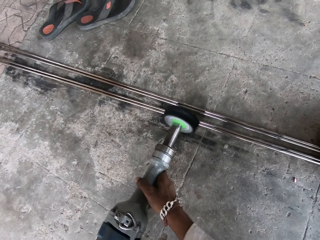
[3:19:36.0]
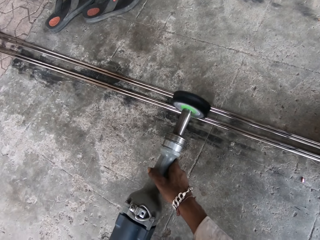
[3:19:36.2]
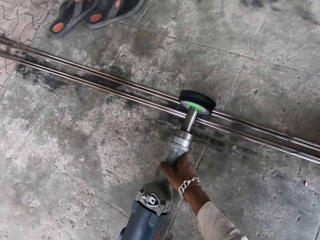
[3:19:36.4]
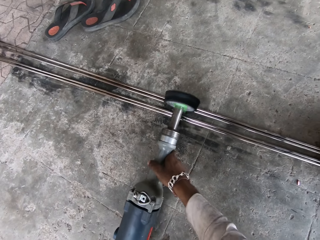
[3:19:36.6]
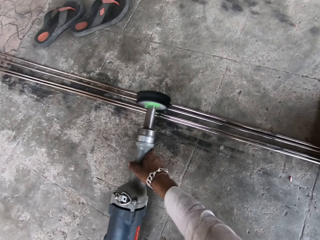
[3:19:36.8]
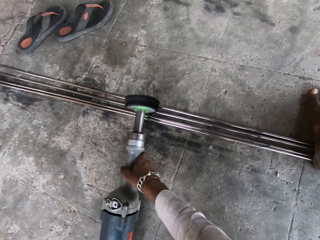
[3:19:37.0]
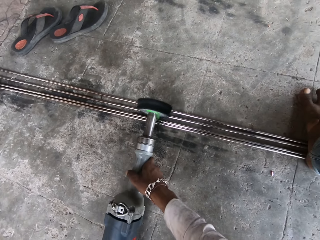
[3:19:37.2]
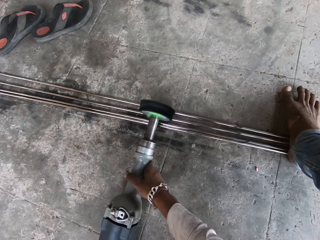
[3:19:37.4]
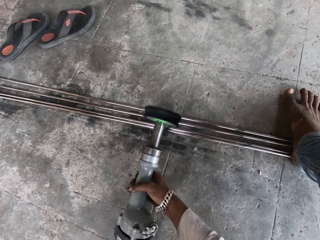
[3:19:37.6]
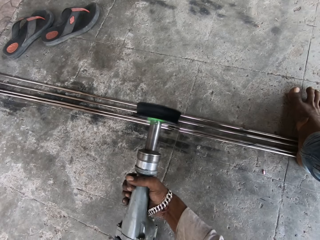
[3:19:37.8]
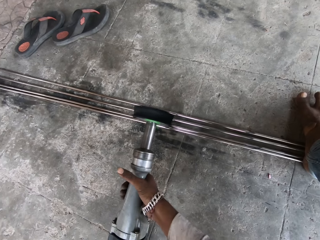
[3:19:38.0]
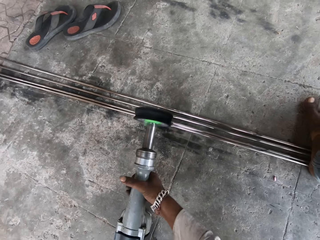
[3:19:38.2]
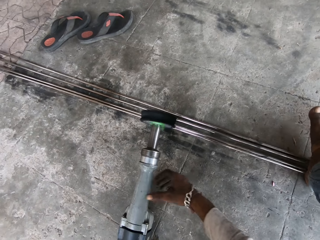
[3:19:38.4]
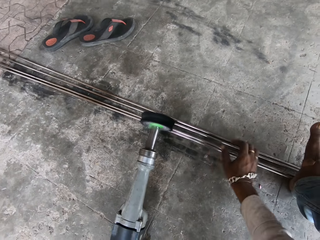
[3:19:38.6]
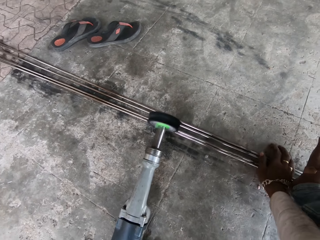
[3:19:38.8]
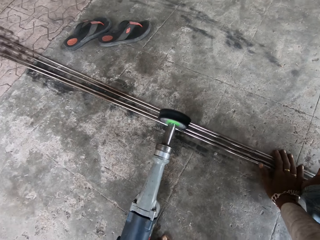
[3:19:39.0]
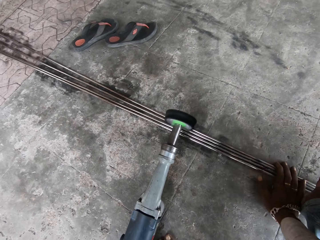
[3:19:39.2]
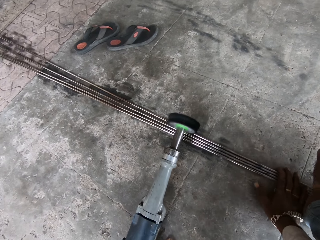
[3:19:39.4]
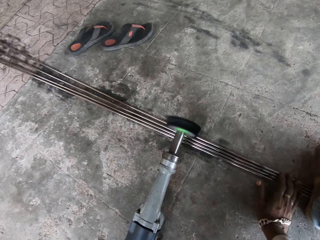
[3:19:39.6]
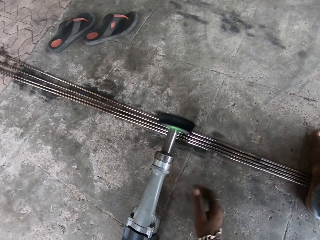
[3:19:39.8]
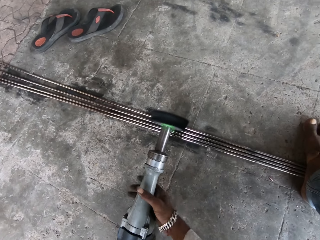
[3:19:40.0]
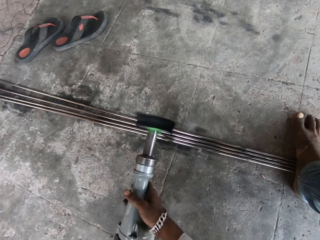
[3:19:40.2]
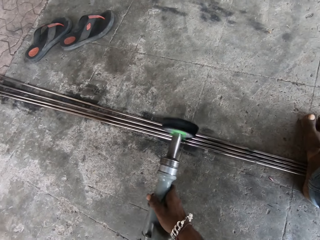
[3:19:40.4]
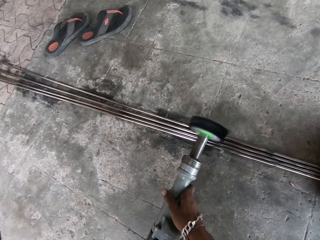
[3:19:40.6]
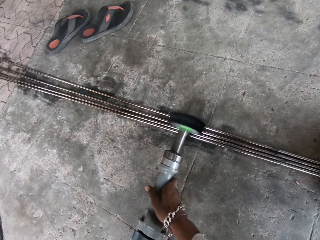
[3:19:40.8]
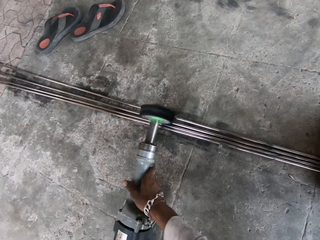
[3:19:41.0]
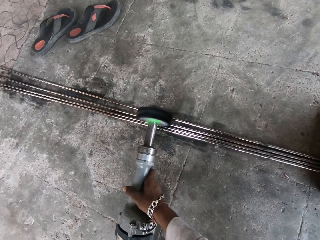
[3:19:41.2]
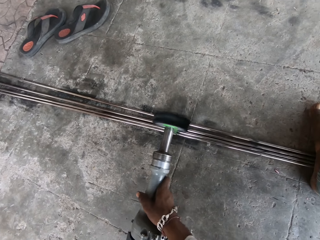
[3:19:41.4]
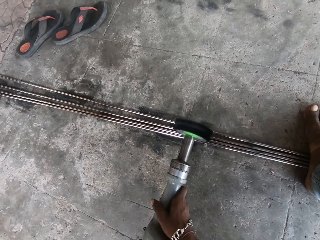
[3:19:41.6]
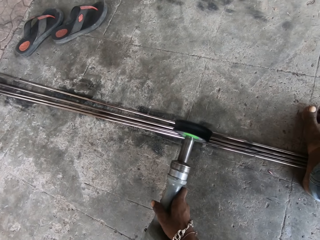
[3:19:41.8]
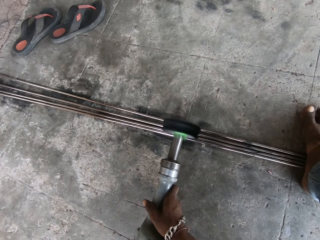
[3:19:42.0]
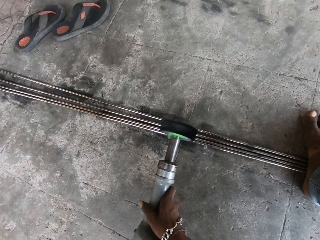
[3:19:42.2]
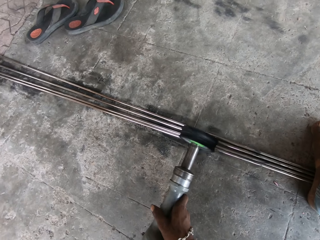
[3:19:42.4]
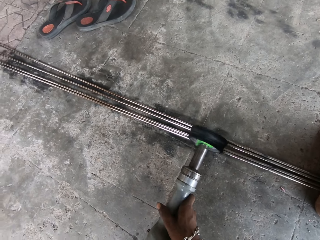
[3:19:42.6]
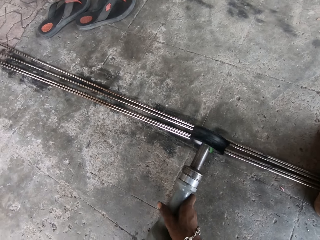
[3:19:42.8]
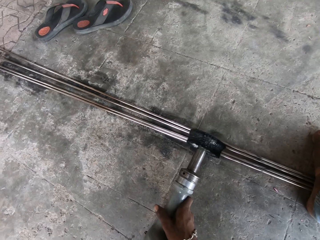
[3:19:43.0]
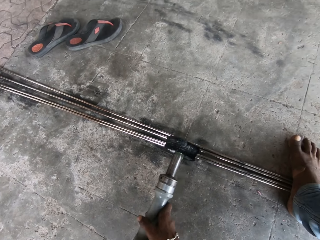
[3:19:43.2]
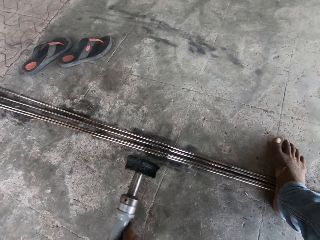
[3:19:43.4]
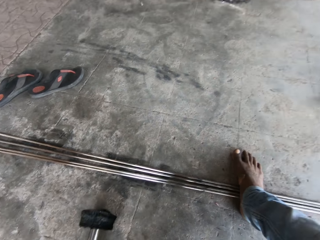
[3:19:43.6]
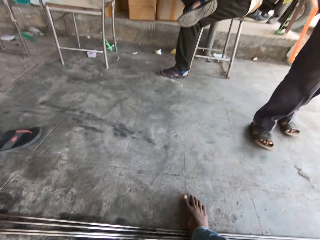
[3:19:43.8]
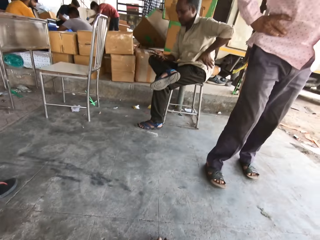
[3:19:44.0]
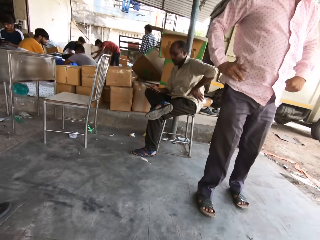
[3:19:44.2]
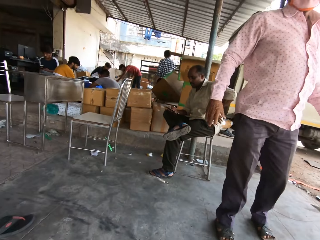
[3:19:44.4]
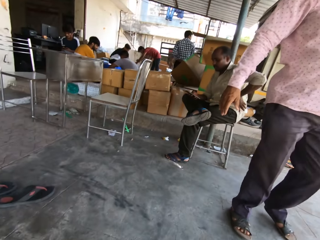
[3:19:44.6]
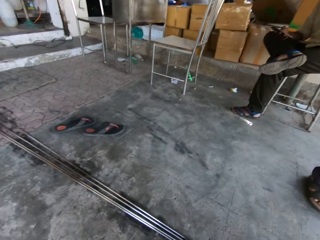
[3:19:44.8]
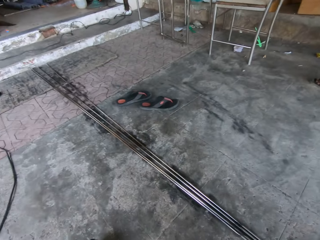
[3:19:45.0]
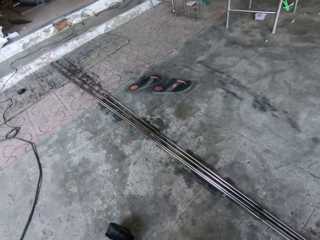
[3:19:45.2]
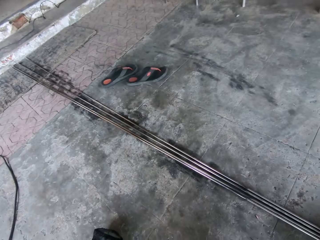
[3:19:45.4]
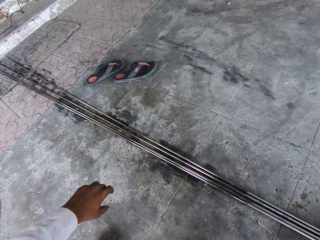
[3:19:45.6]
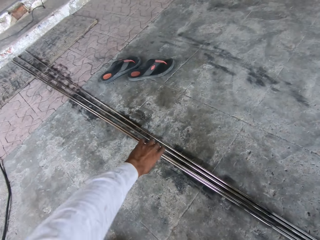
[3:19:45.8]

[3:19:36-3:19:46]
The camera wearer drops something. They smoothen the metals with a machine. They hold metal rods together. They operate the machine on the metal rods. They smoothen the metals with the machine again. They look around.

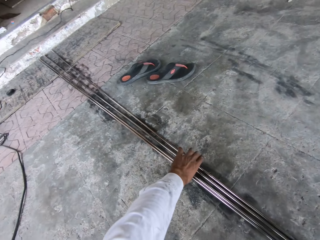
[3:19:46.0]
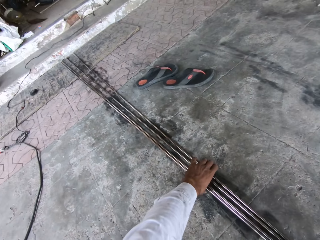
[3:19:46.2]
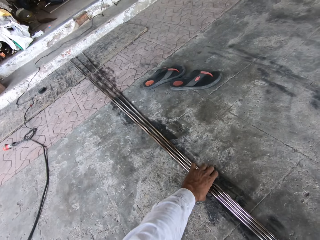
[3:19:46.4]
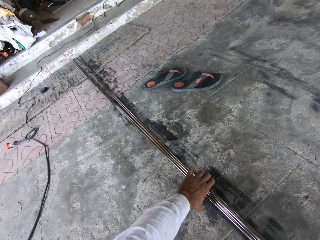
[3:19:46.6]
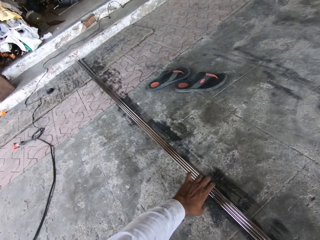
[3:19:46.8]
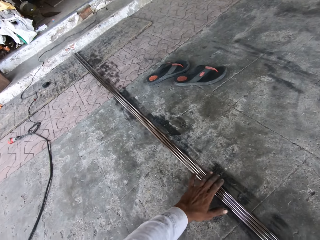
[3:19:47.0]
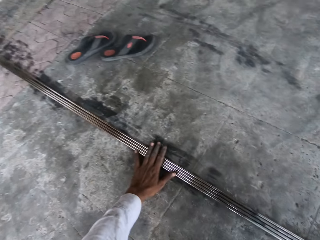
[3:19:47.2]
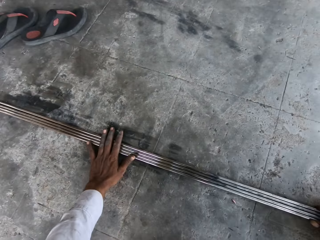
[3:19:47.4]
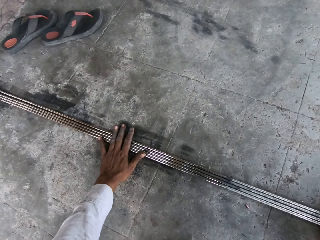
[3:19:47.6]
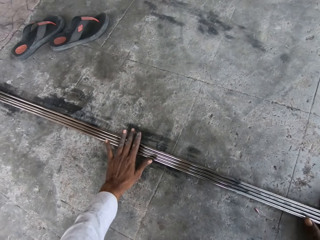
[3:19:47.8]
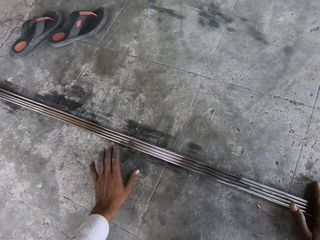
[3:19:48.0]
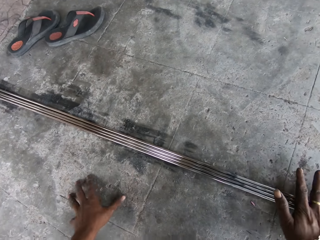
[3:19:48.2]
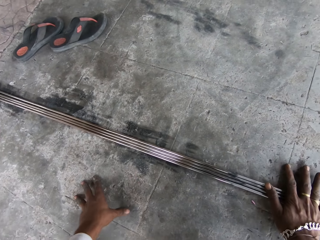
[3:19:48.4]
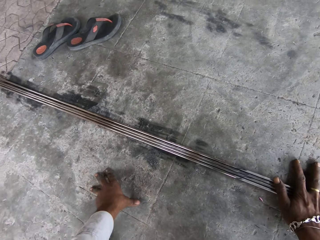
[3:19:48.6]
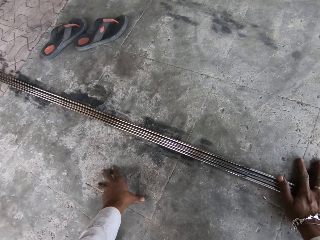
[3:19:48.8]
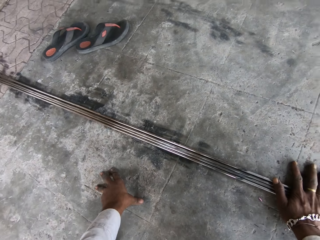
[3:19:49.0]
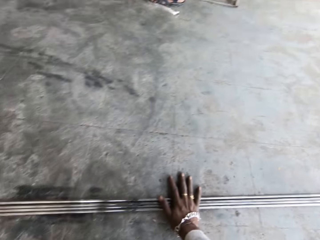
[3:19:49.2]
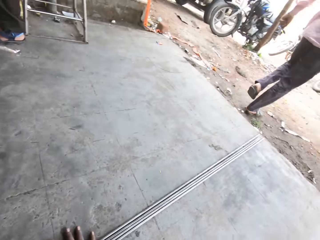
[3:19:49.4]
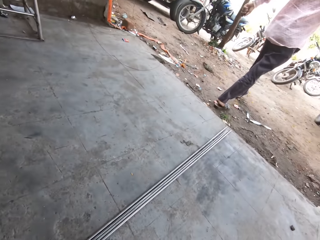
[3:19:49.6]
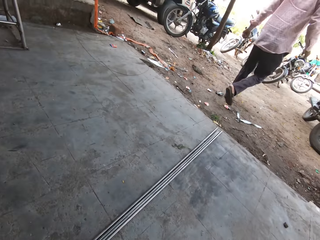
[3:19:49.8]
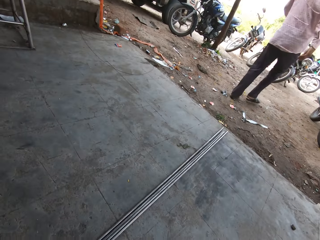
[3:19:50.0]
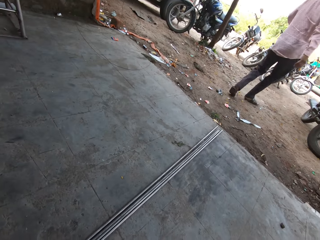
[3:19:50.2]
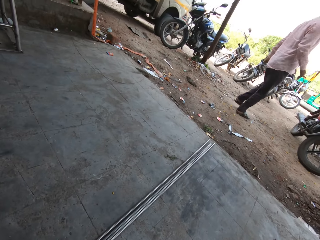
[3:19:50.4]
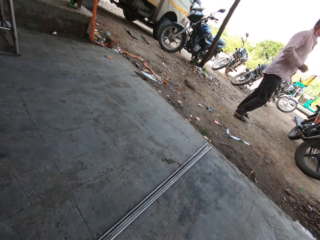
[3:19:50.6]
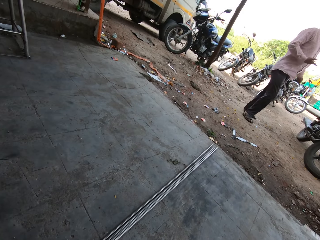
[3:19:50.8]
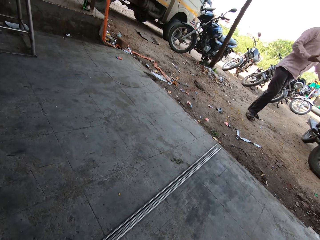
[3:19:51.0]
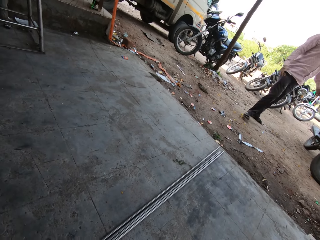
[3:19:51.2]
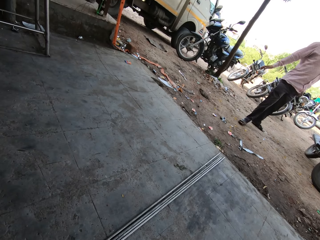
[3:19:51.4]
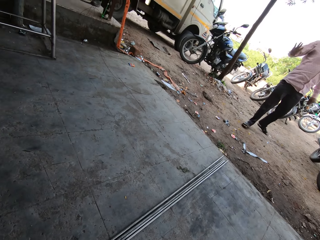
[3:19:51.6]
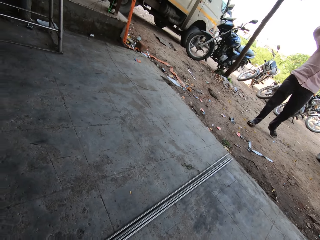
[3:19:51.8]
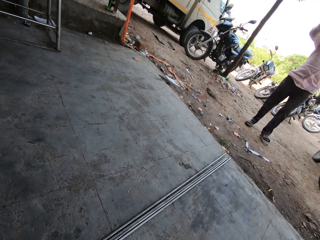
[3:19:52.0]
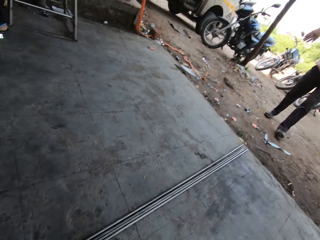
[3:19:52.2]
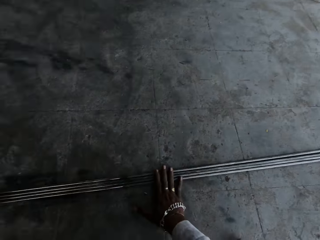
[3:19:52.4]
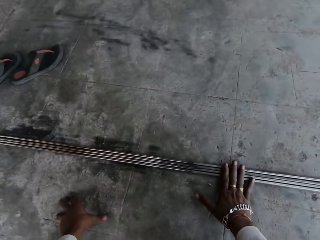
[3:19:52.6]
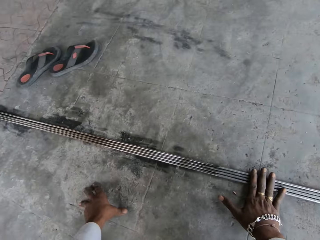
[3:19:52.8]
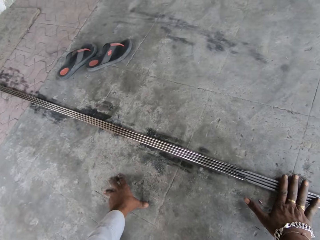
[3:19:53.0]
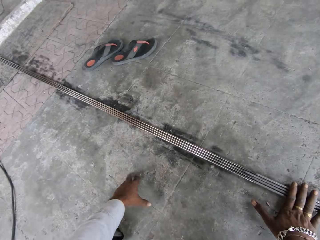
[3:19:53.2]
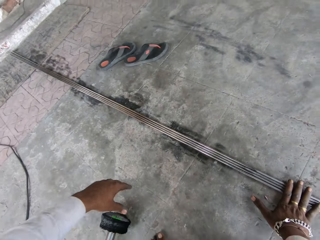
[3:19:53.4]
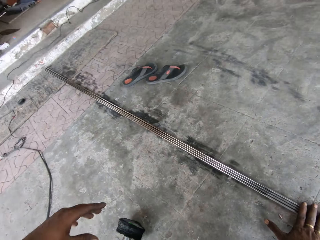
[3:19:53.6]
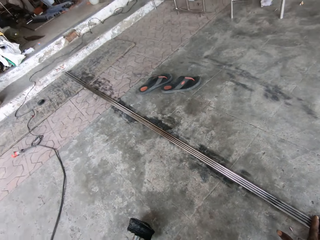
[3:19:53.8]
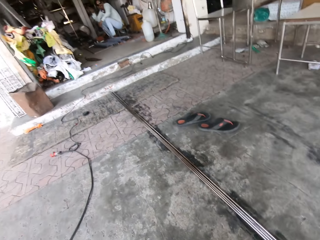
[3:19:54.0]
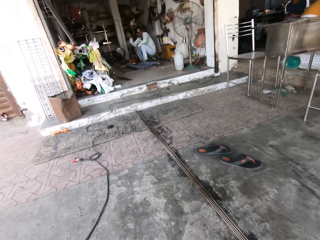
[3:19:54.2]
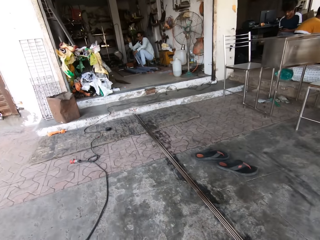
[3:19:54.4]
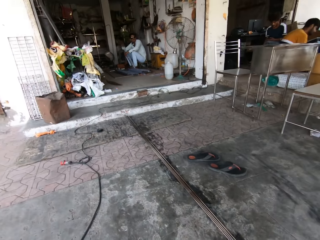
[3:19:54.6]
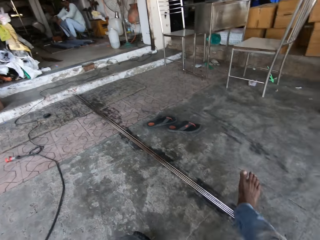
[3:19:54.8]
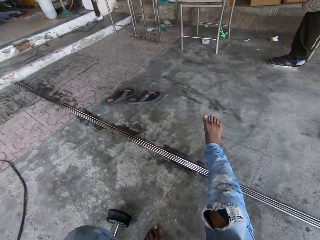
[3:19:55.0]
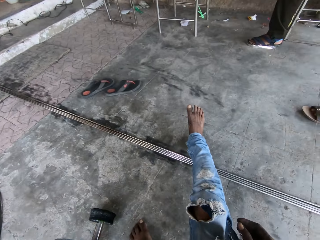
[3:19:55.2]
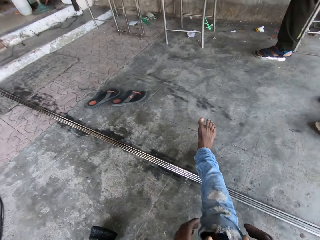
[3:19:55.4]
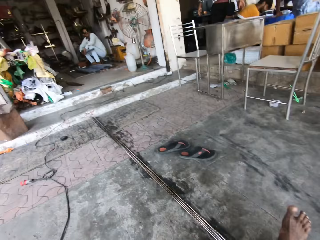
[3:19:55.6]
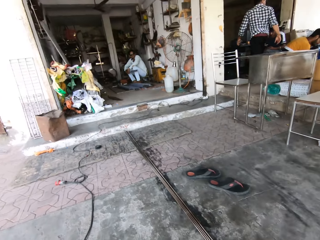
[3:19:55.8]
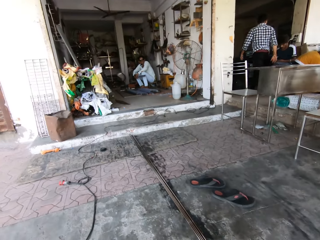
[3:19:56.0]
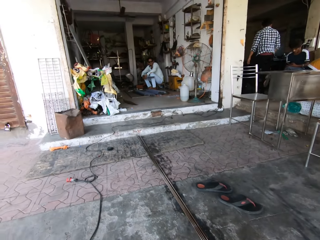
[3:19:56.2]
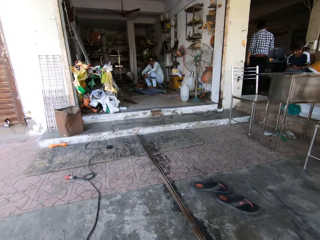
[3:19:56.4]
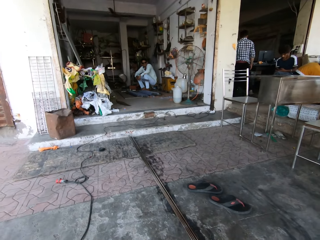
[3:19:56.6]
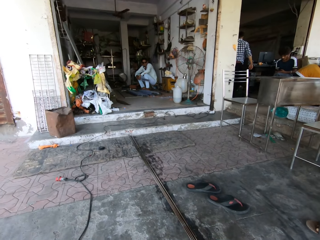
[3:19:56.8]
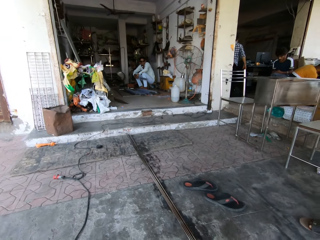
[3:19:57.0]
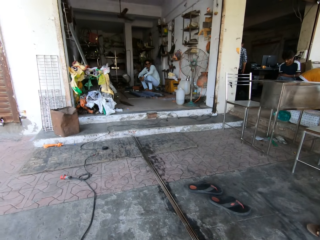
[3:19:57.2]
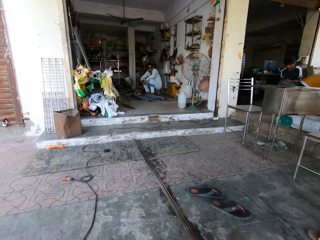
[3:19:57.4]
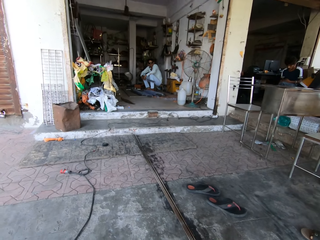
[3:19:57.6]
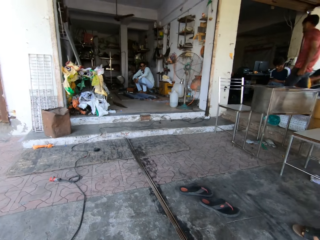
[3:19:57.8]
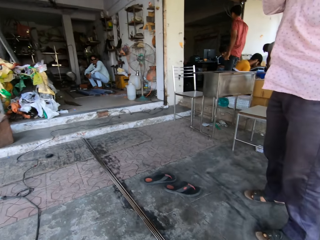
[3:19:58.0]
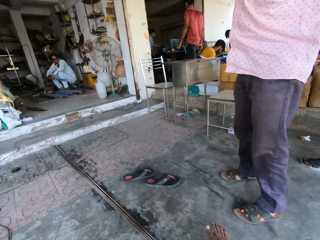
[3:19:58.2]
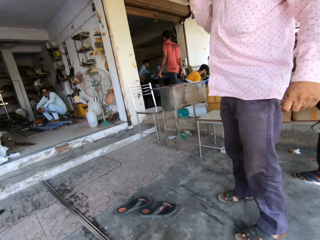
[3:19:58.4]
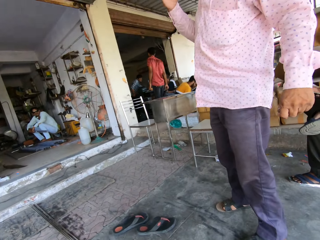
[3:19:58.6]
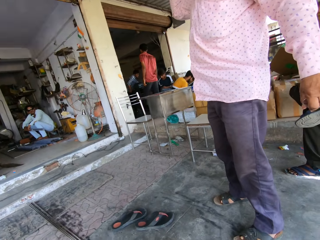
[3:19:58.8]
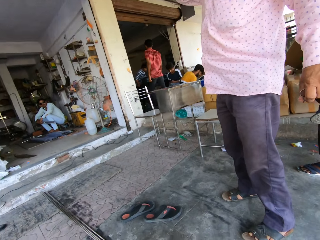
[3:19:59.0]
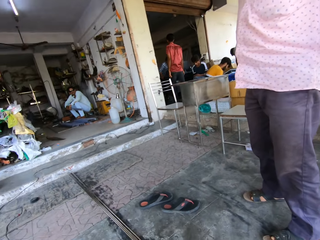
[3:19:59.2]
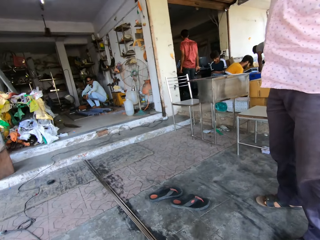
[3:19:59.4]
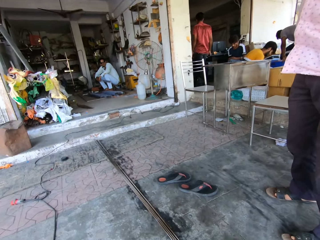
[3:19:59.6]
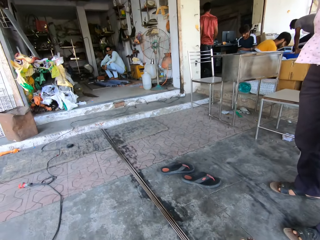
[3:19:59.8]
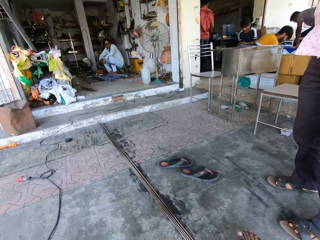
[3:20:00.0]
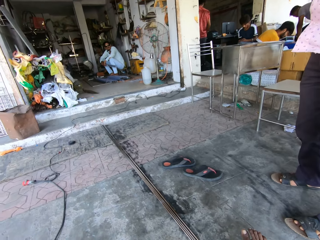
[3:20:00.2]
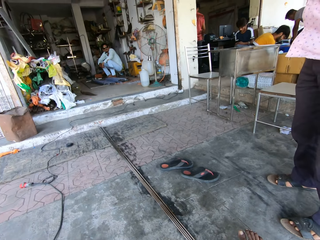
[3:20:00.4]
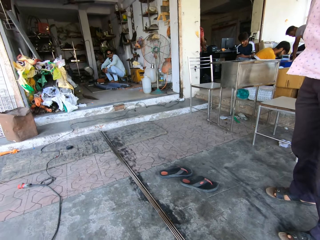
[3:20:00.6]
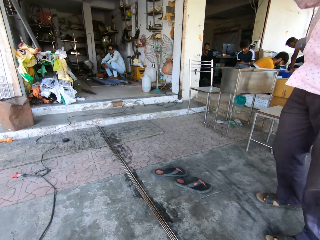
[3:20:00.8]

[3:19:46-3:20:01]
The camera wearer rolls metal rods on the floor. They smoothen the metals with a machine. They talk to a person. The camera wearer looks around. They look around again.
